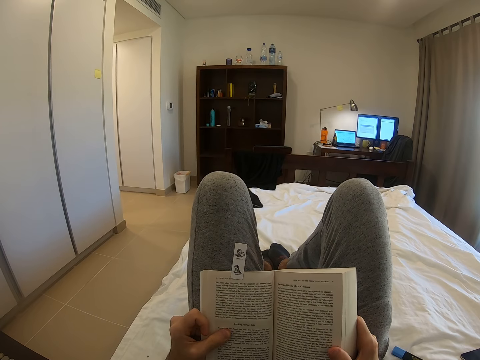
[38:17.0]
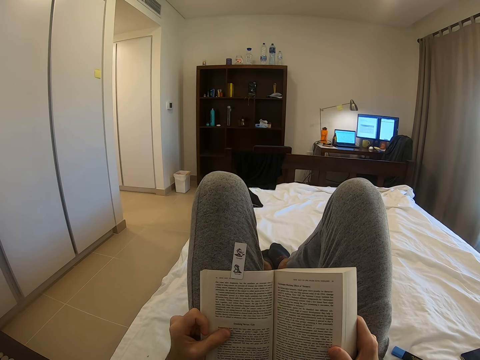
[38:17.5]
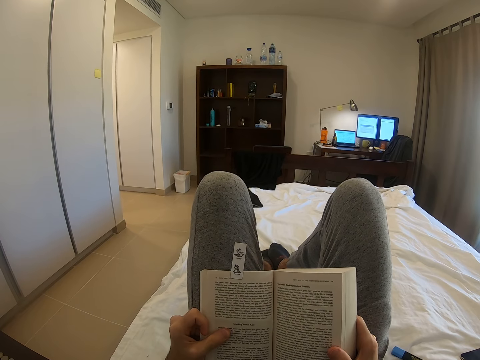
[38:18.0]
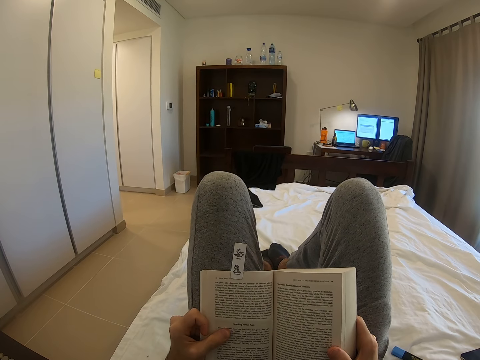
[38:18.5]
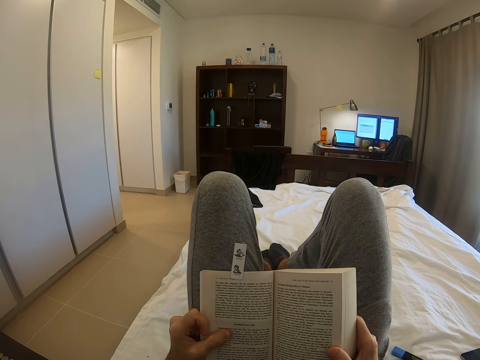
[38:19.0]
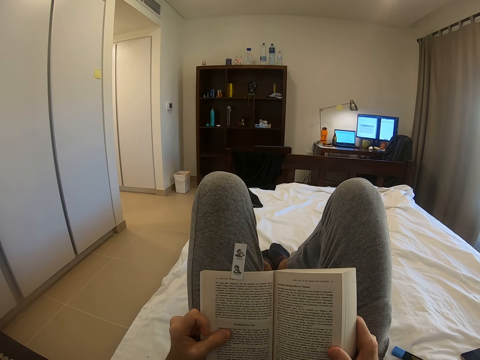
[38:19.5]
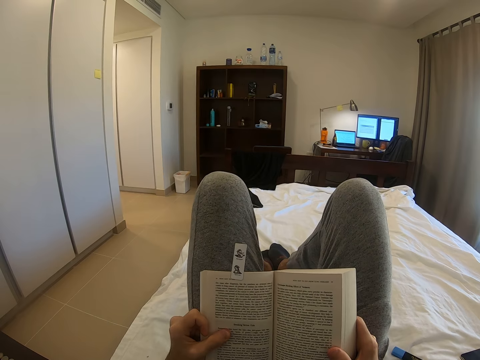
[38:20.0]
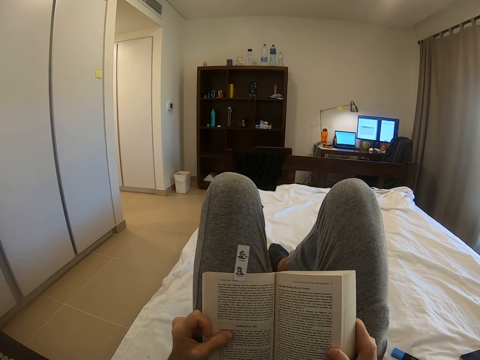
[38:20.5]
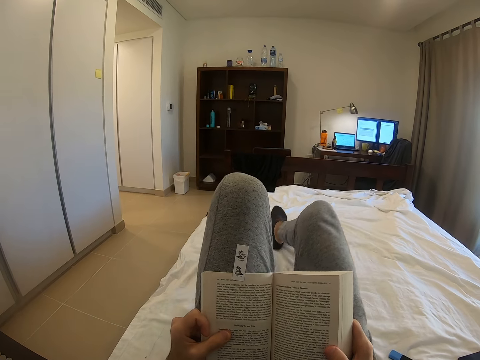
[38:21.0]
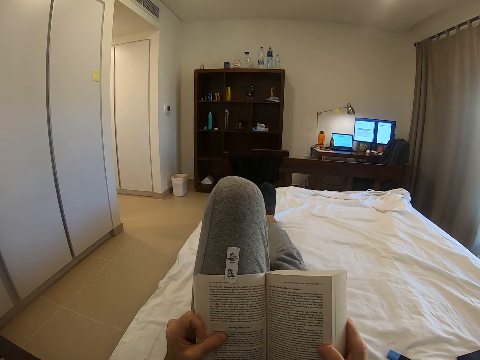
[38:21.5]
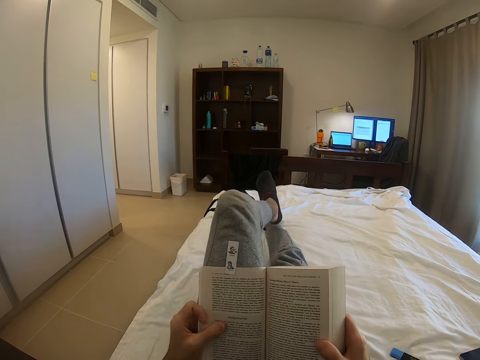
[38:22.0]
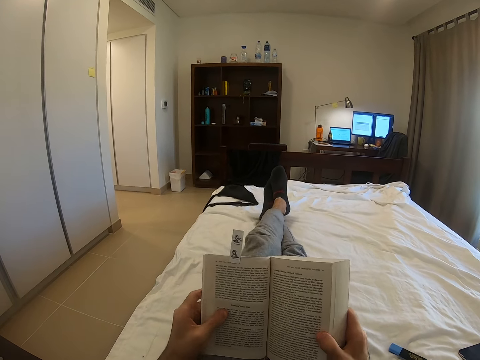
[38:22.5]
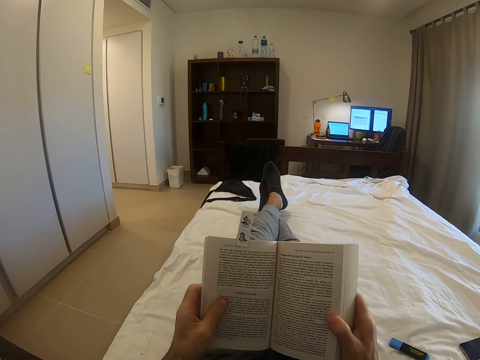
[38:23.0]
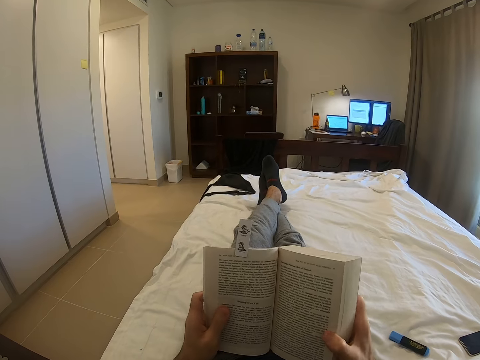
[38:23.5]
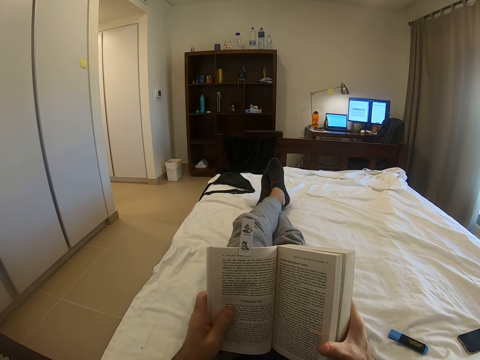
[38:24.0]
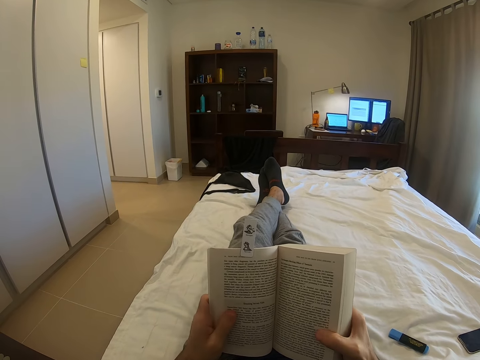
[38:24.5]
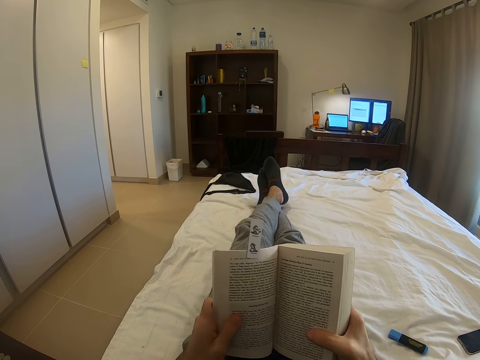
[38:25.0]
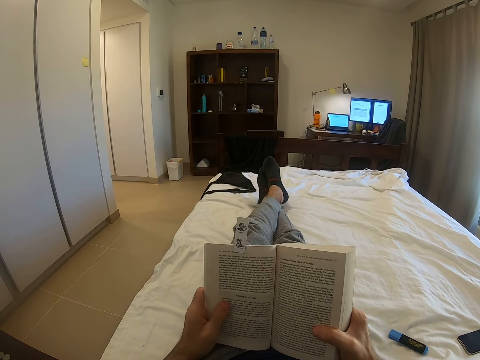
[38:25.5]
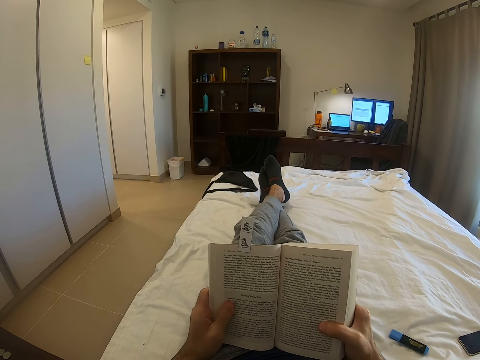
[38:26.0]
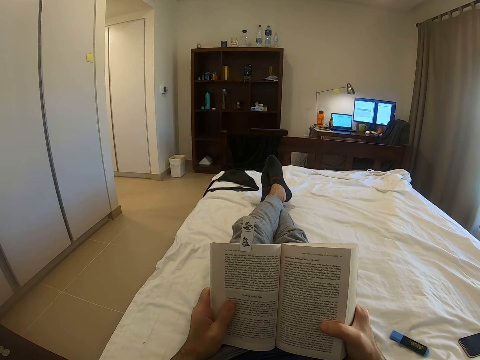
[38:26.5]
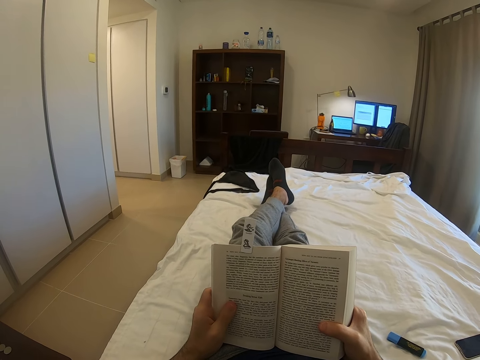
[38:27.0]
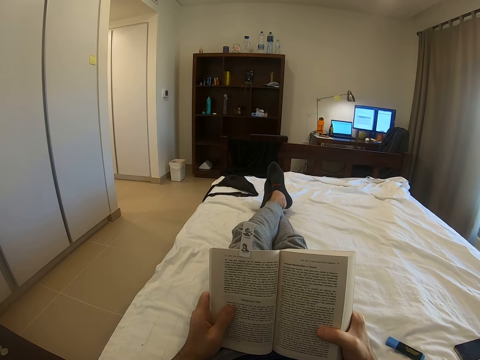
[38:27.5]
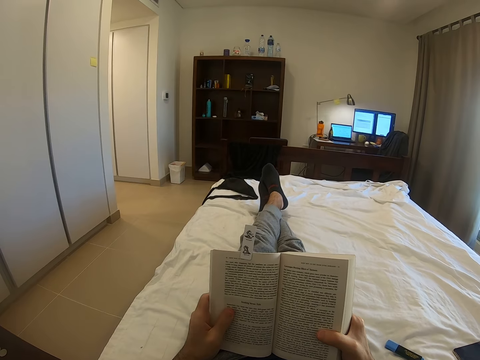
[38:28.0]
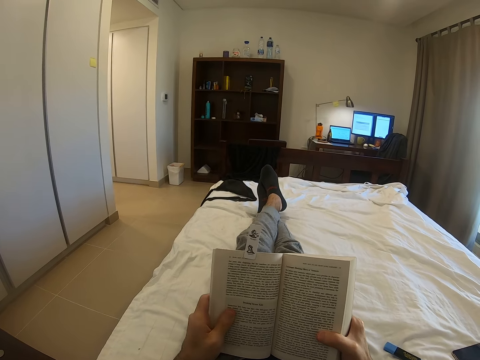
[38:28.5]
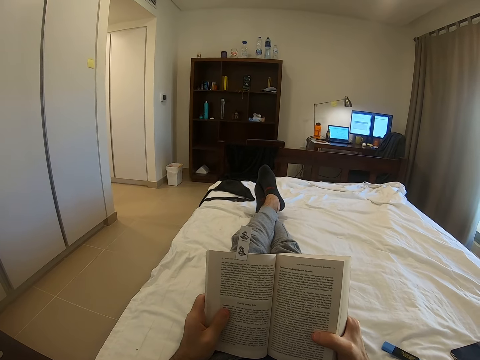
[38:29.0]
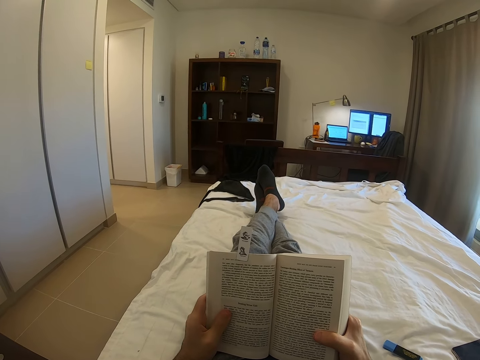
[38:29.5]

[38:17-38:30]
The camera wearer reads the book. They lift the book, straighten both legs, and read the book.

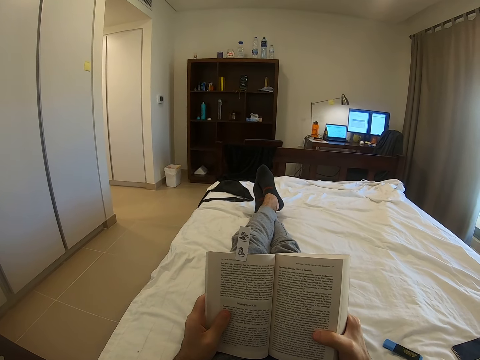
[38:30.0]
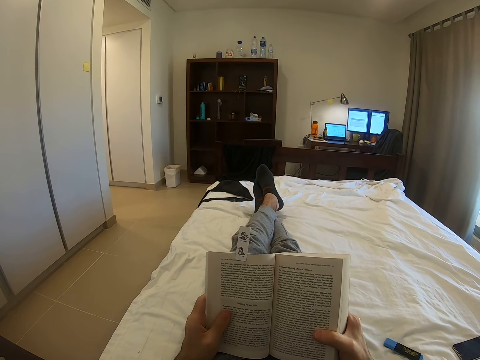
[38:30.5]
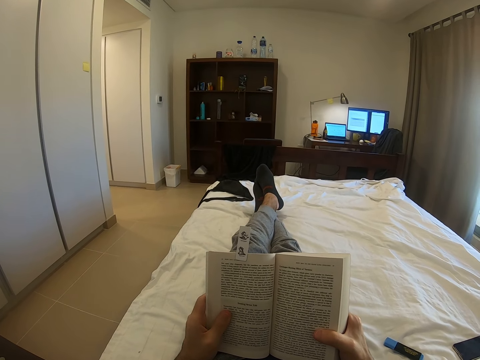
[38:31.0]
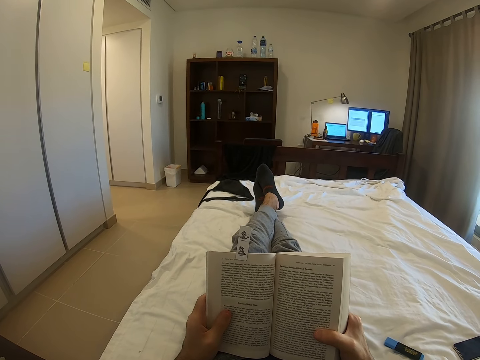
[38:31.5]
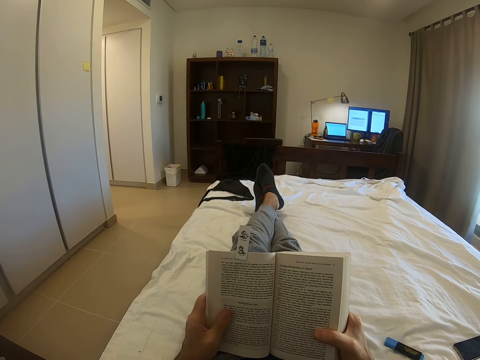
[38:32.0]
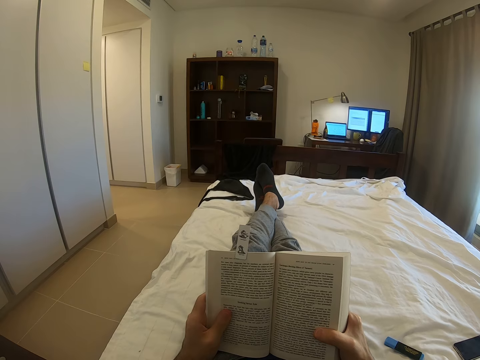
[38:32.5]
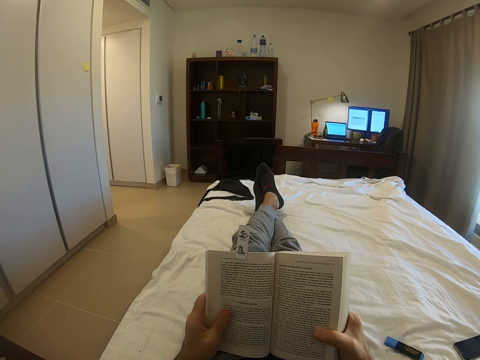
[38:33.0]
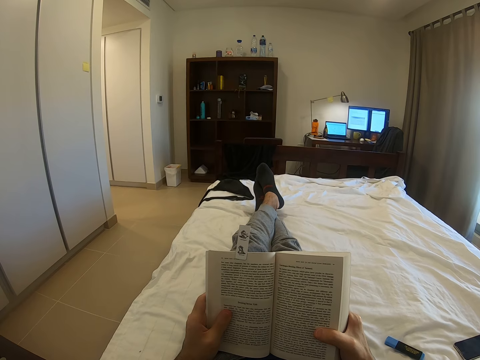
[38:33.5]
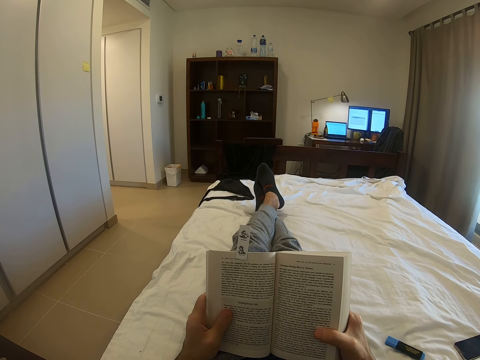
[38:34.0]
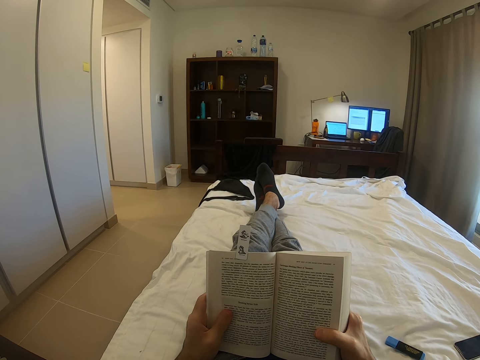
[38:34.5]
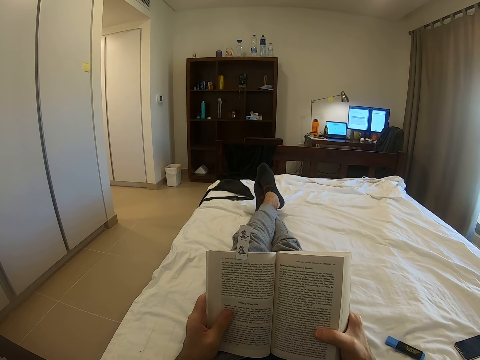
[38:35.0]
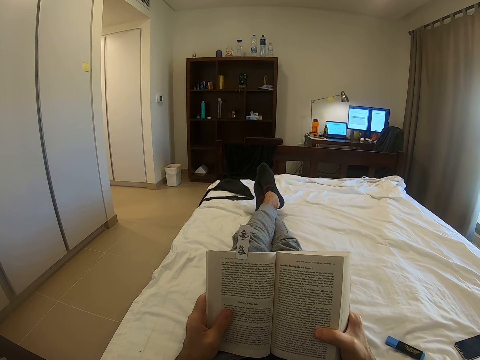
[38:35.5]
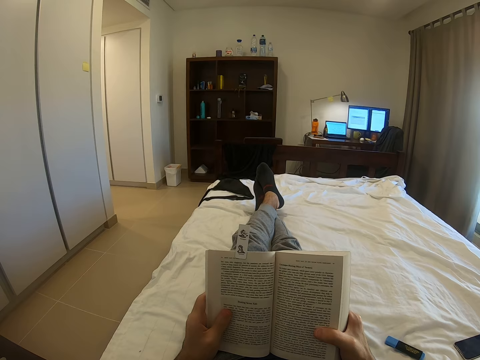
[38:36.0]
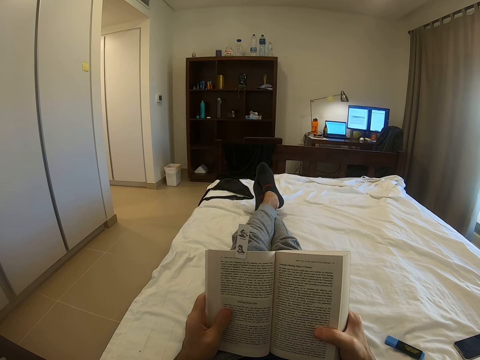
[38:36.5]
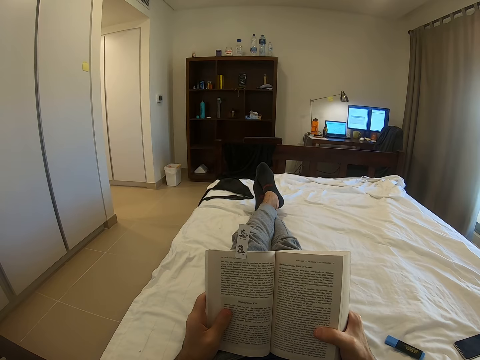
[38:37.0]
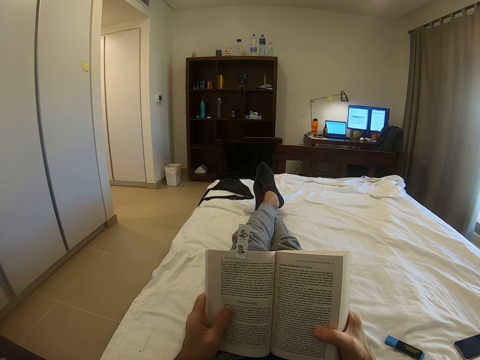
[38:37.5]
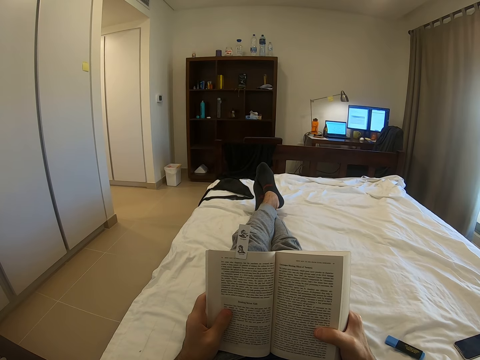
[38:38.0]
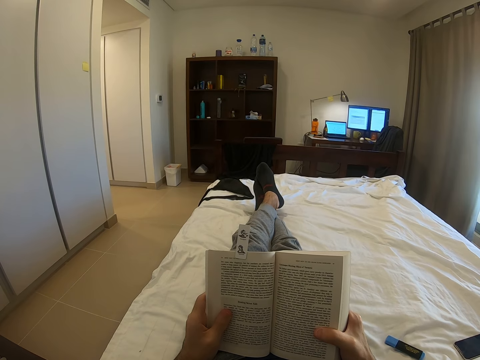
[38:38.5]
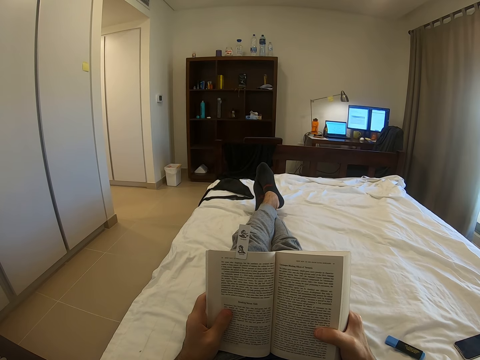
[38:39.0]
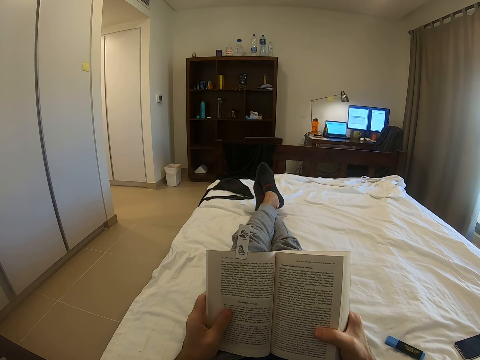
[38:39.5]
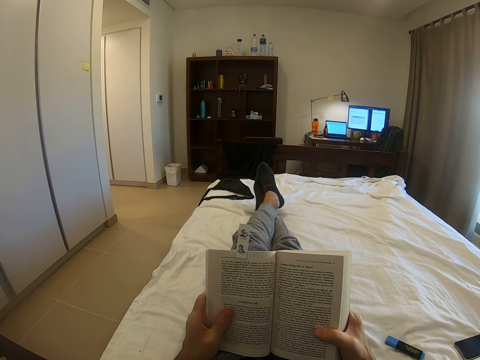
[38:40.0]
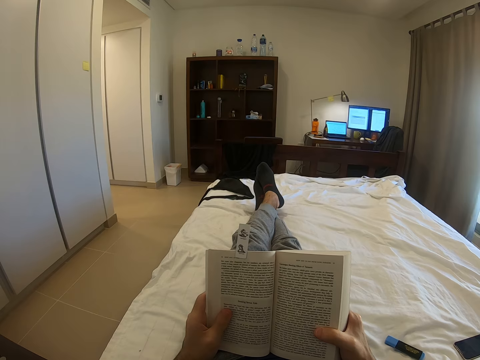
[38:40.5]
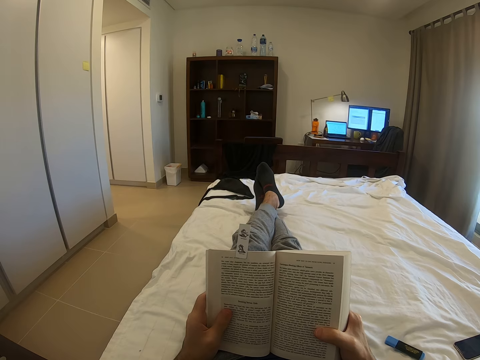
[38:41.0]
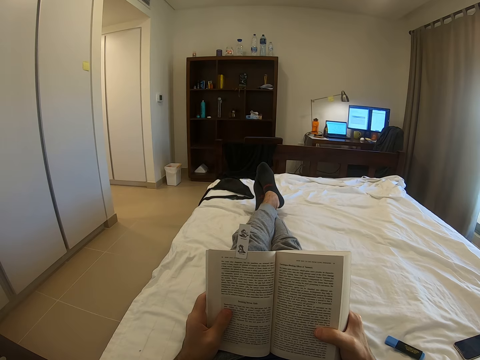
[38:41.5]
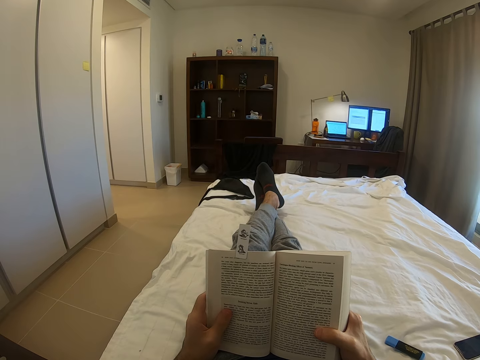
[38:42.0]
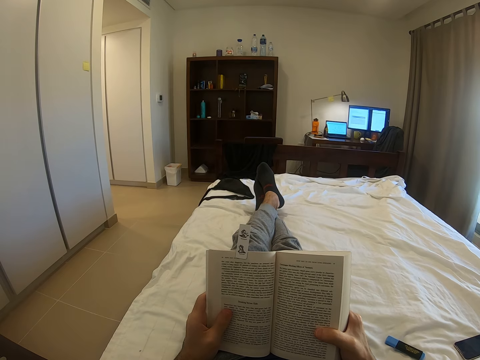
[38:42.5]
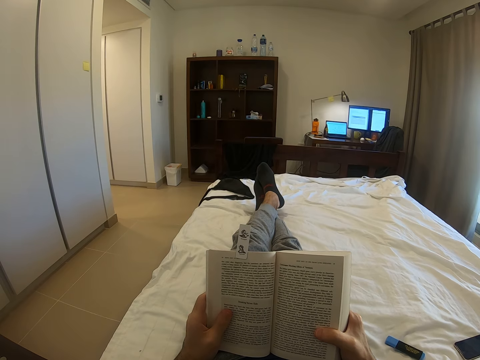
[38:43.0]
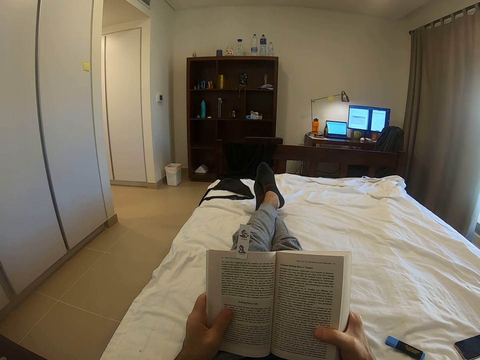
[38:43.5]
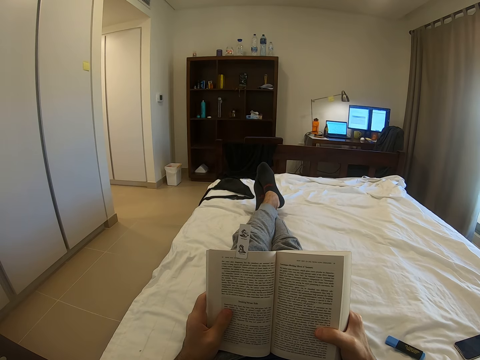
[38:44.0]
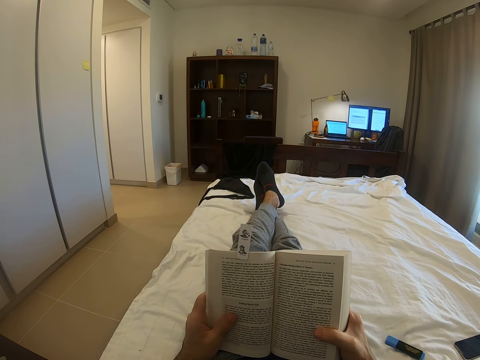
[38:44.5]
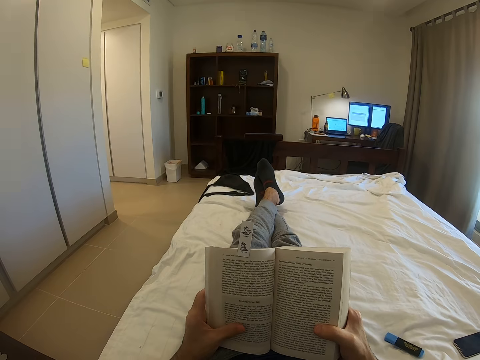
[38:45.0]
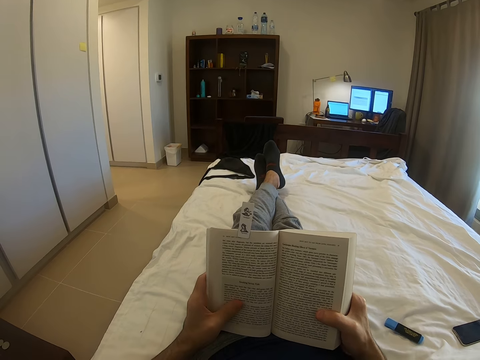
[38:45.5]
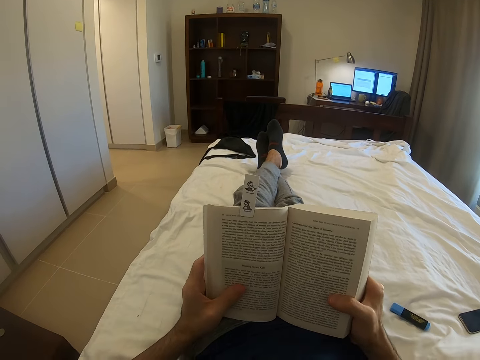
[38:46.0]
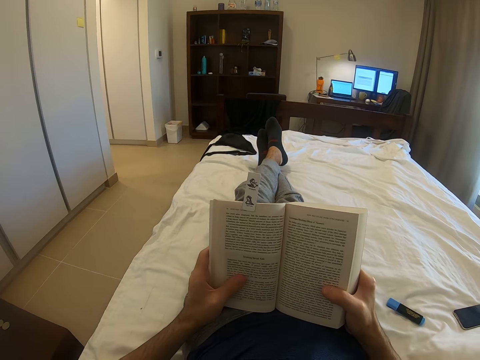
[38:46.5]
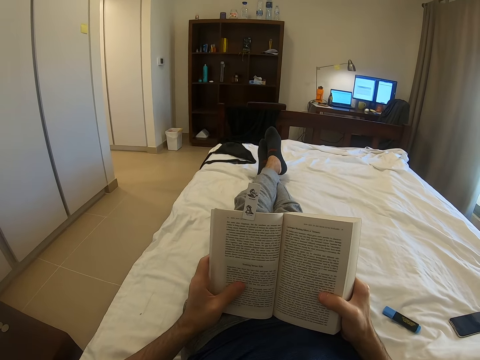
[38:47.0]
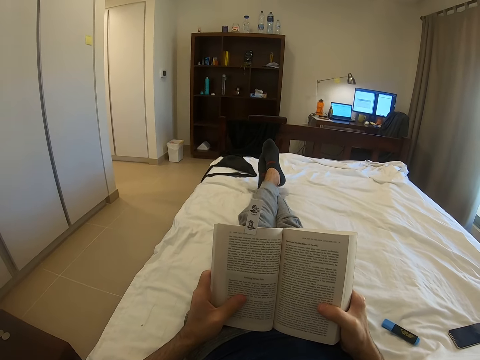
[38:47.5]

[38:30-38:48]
The camera wearer holds the book with both hands and reads the book. They lift the book and read the book.
